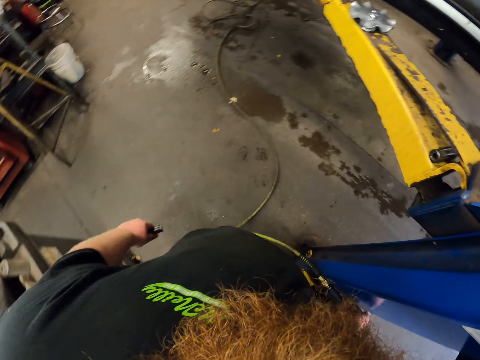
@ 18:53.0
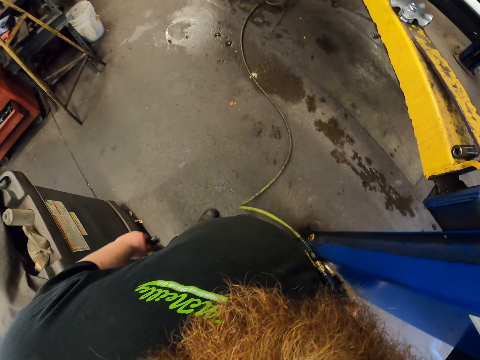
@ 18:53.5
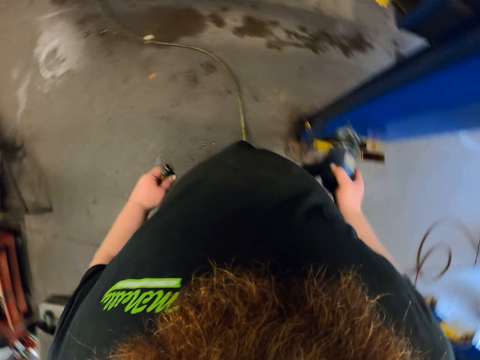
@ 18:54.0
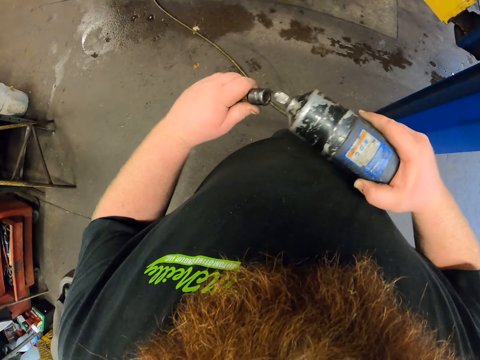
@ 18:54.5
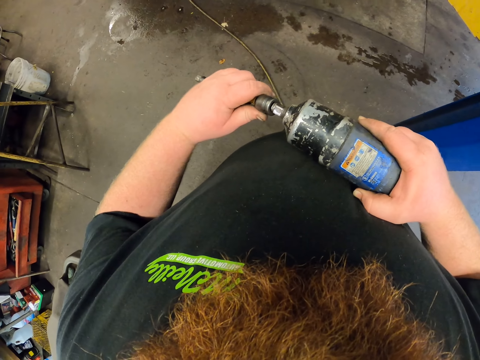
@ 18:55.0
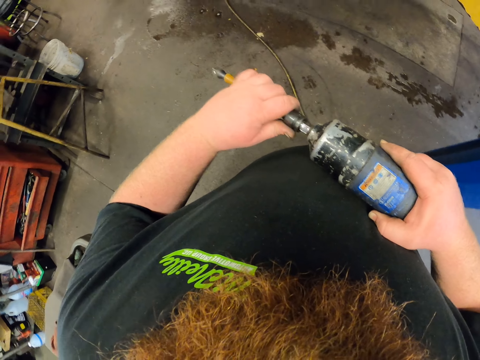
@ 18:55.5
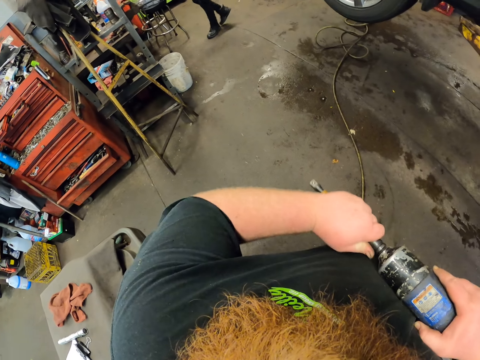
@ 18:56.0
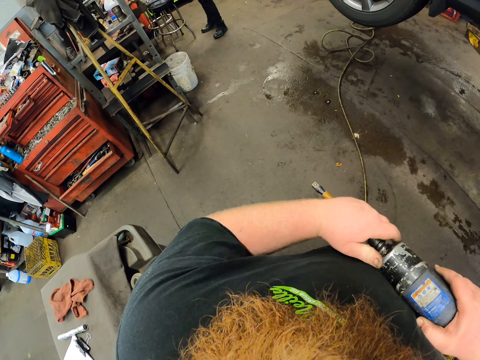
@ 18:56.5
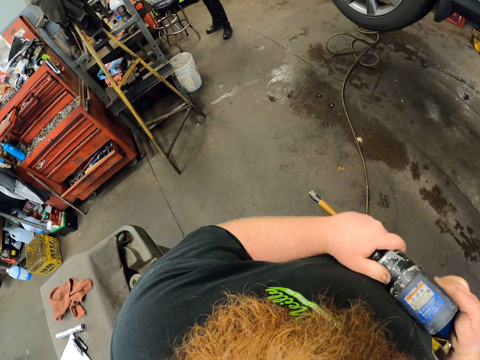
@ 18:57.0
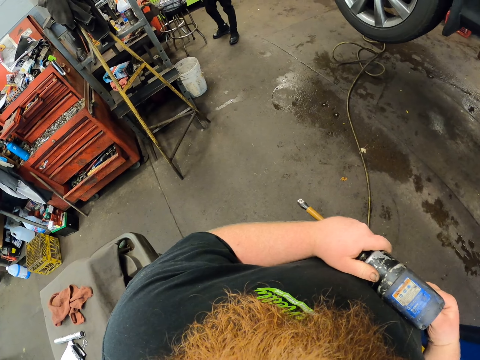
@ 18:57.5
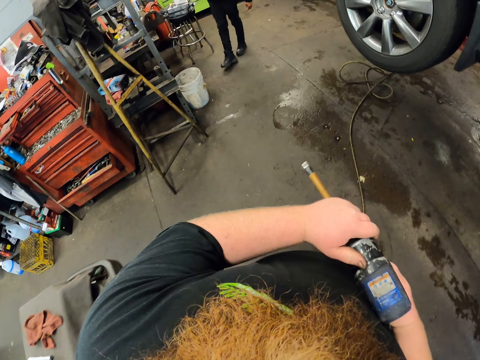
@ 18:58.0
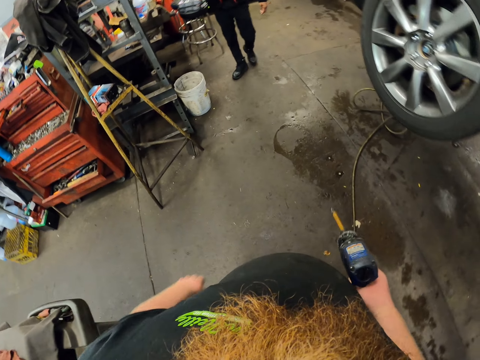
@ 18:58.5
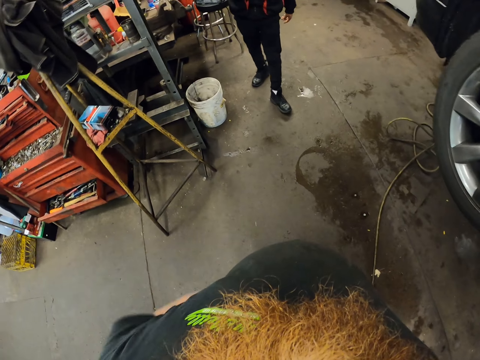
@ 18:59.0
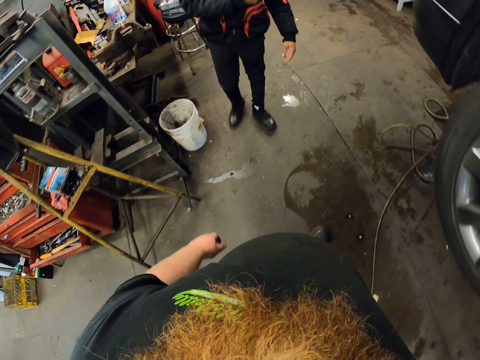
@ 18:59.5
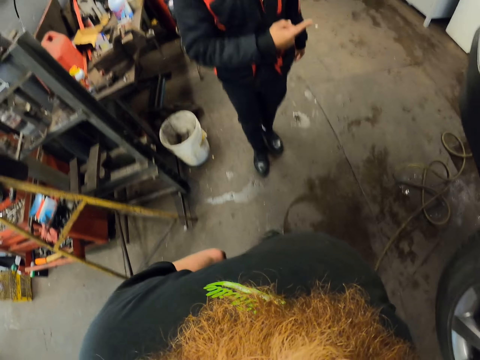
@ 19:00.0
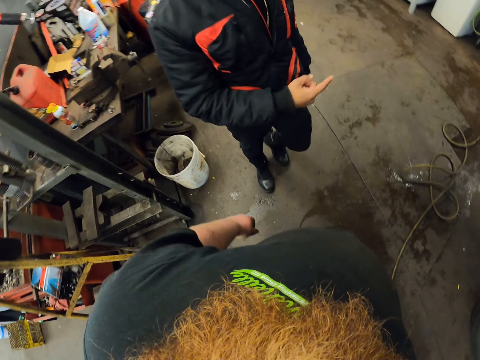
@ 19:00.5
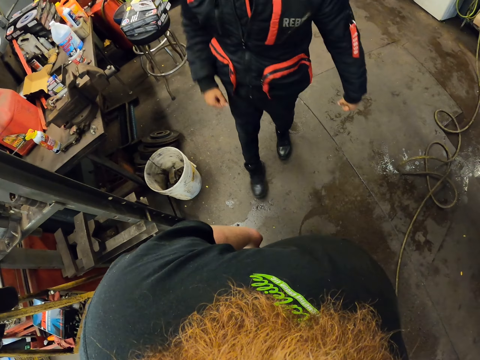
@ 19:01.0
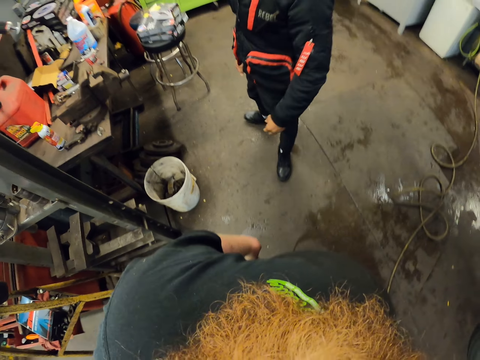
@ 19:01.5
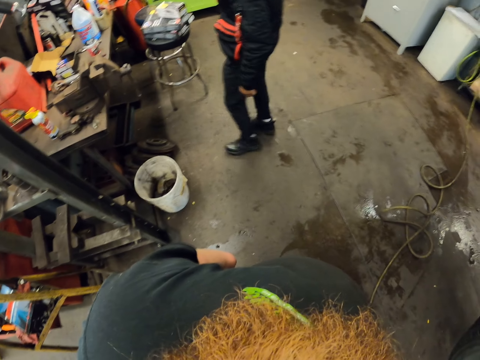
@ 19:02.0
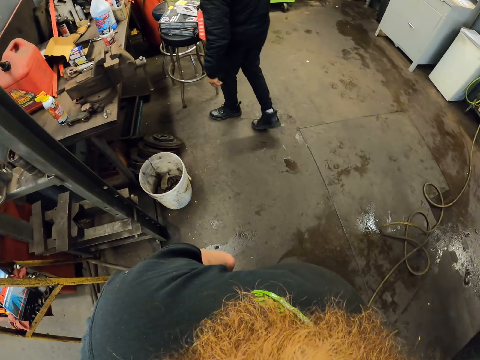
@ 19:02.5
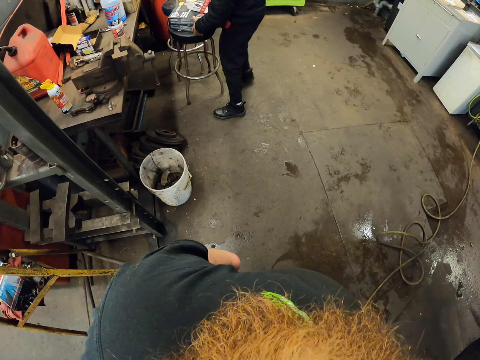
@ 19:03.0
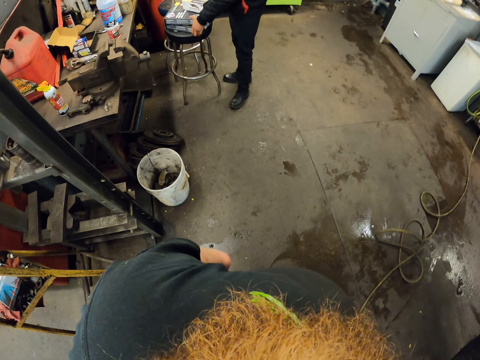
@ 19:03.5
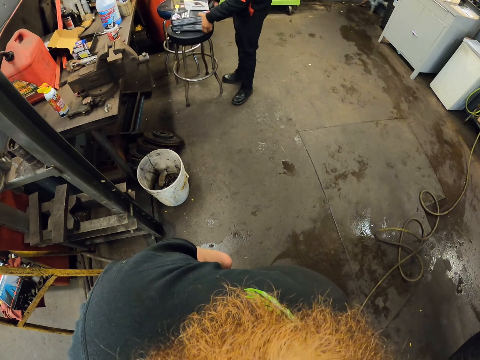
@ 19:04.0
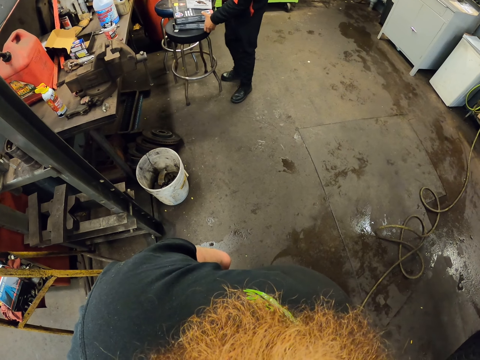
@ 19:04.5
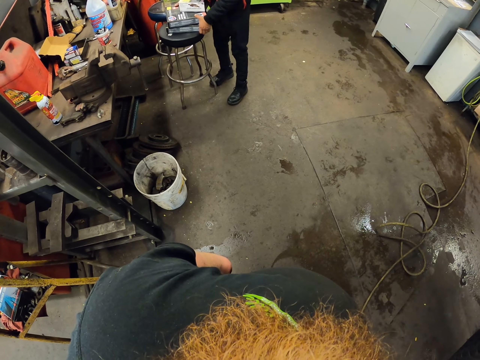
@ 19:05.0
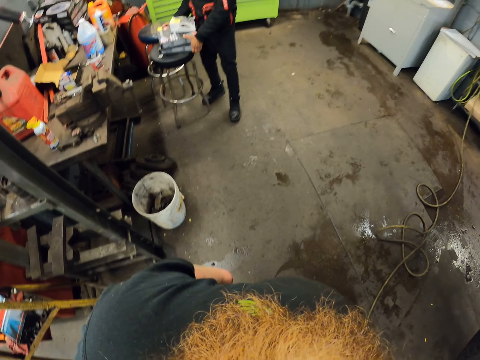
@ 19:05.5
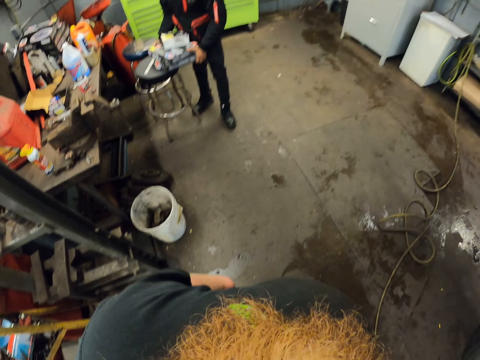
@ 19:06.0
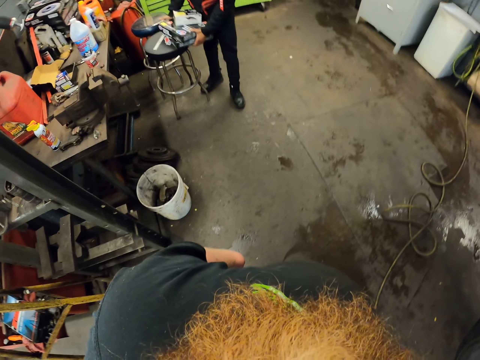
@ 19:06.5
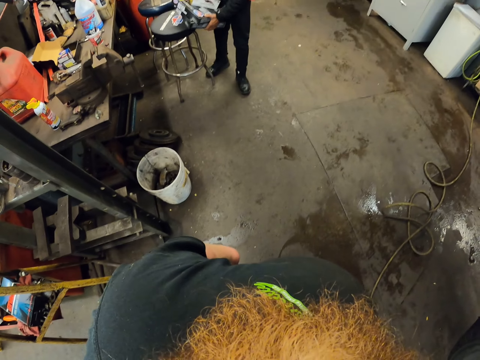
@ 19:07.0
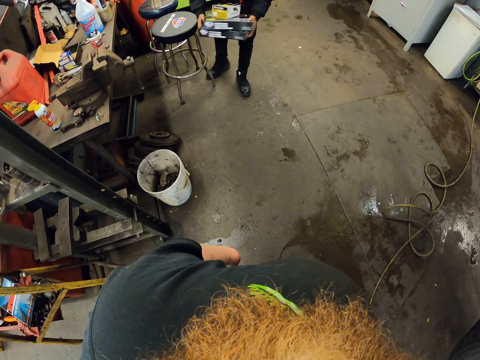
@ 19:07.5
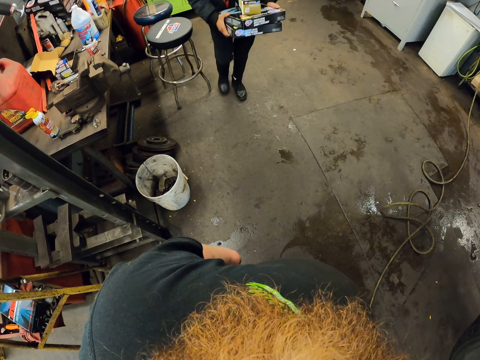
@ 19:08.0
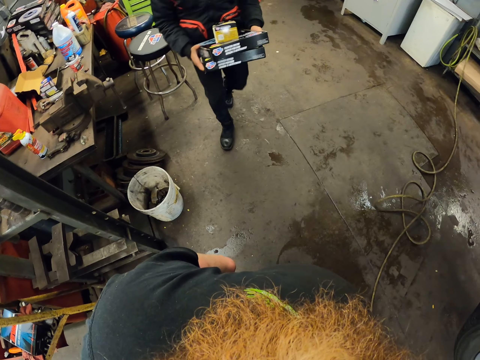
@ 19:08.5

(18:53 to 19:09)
The camera wearer exchanges the ratchet in the left hand. They pick up an electric wrench. They fix the ratchet on the electric wrench. They walk around the garage. A man moves around. The man carries something. The camera wearer moves around.

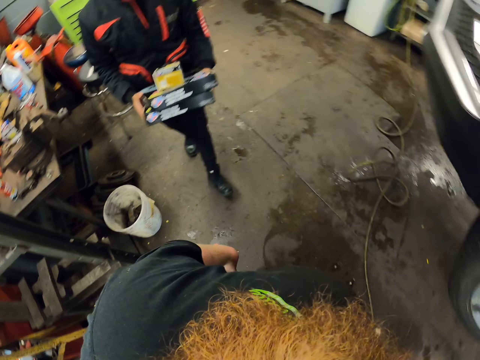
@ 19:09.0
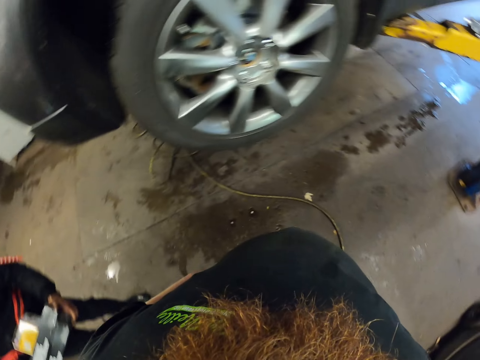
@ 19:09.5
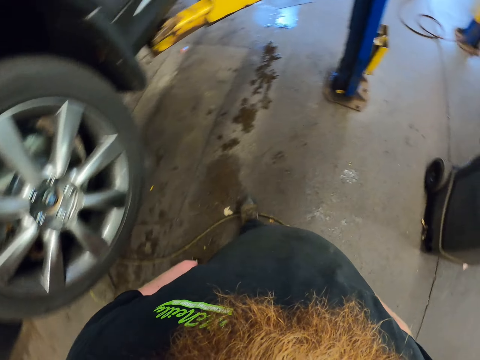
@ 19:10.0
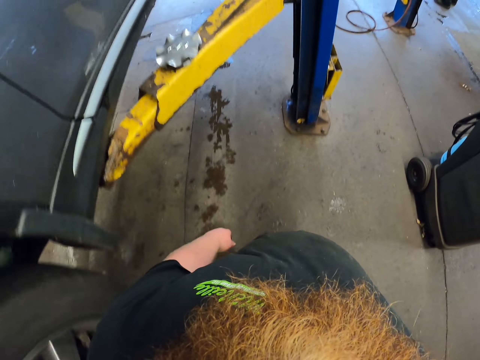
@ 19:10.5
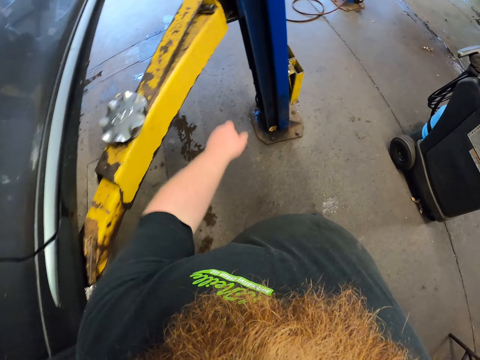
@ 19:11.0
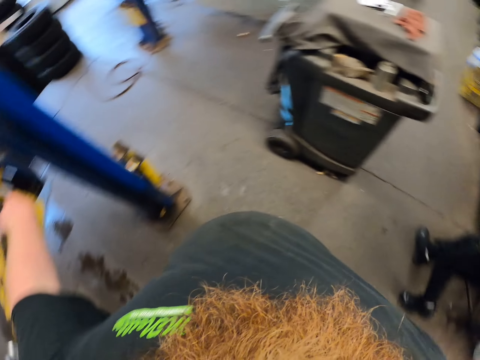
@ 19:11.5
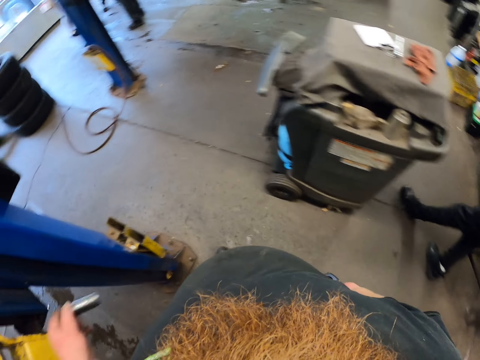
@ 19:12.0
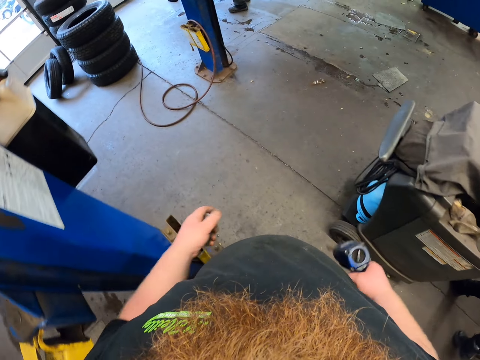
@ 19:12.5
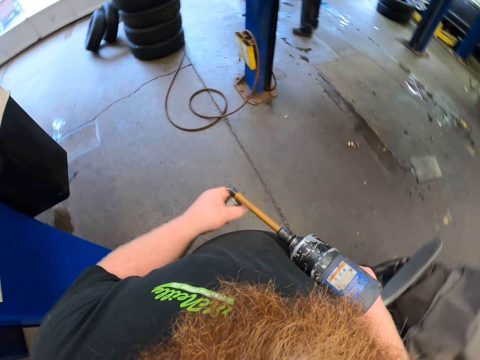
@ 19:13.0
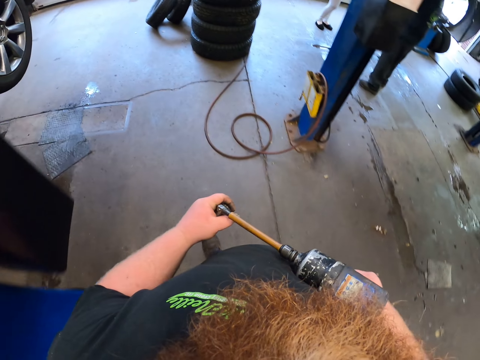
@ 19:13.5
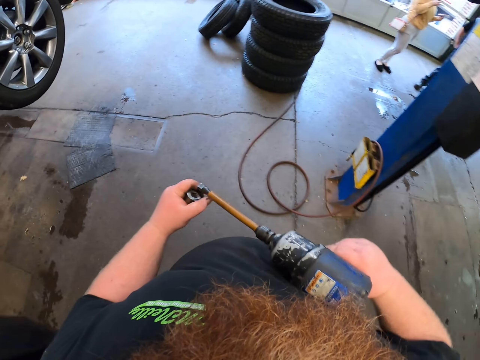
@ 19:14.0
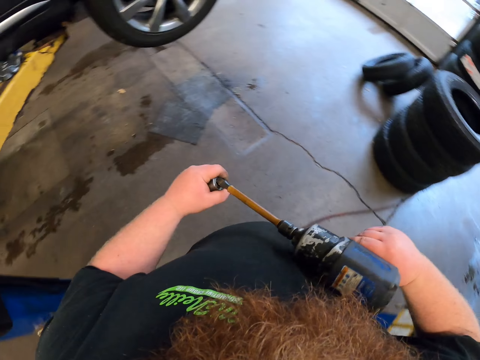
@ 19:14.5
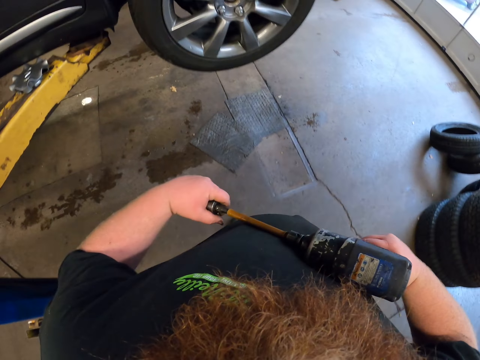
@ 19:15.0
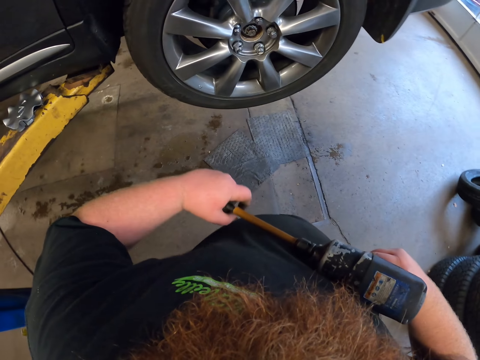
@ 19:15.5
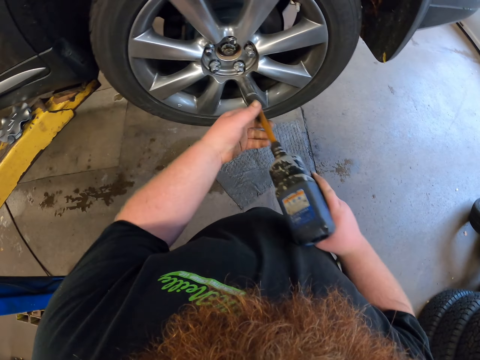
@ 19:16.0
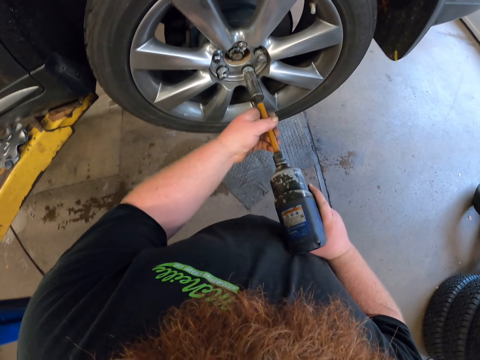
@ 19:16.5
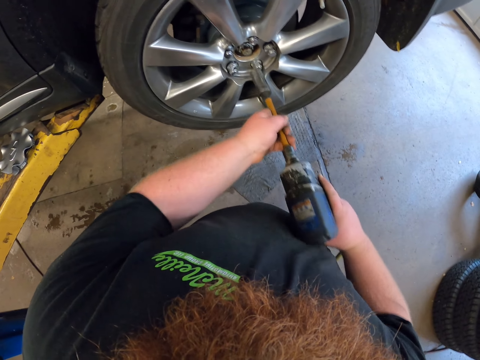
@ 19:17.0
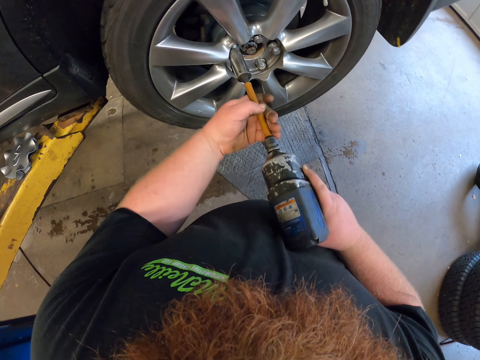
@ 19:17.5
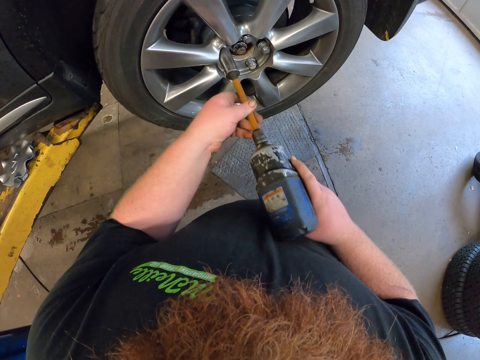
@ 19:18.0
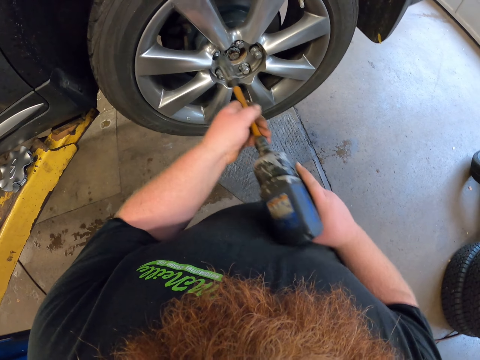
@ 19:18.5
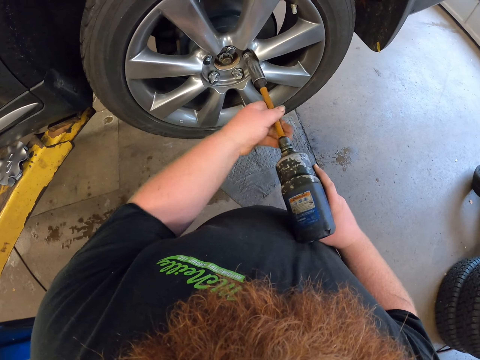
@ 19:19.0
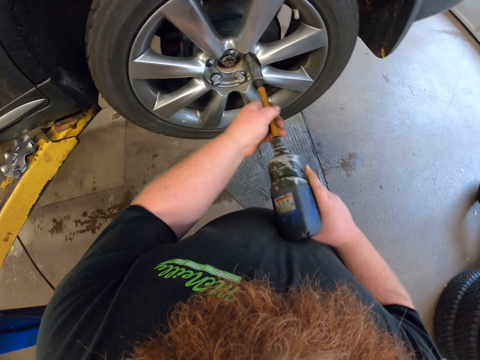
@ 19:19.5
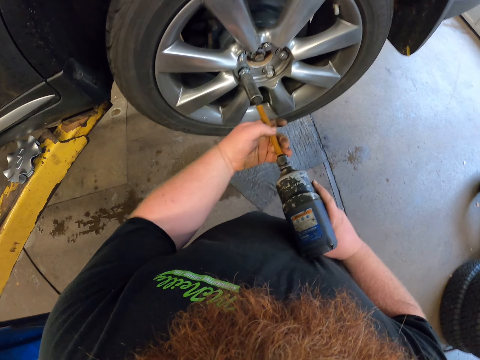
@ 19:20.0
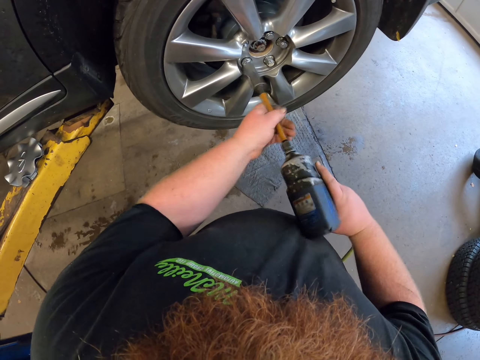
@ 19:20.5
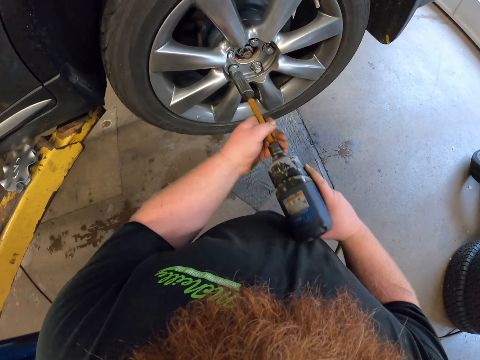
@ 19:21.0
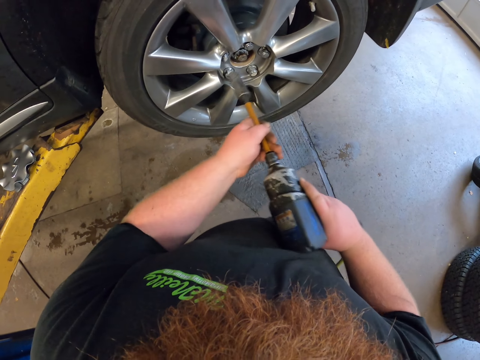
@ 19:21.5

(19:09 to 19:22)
The camera wearer picks up a socket. They fix the socket on the ratchet. They tighten a bolt. They tighten the bolt repeatedly.
